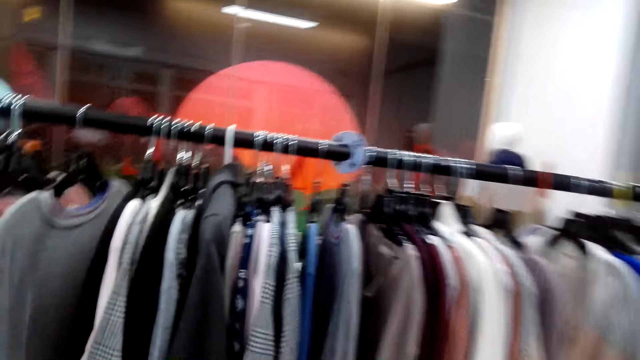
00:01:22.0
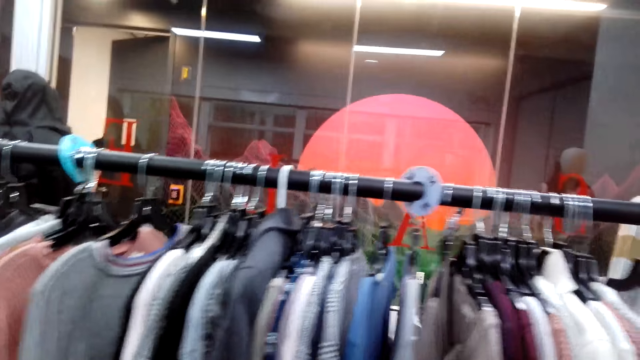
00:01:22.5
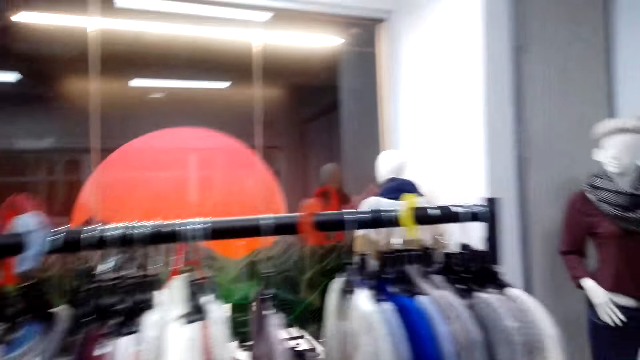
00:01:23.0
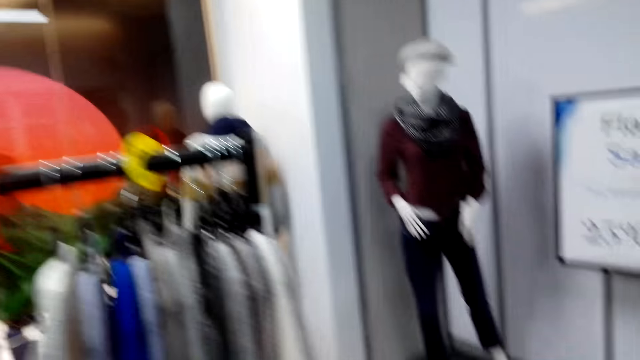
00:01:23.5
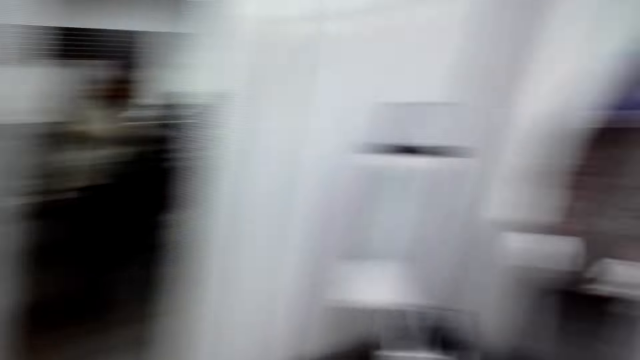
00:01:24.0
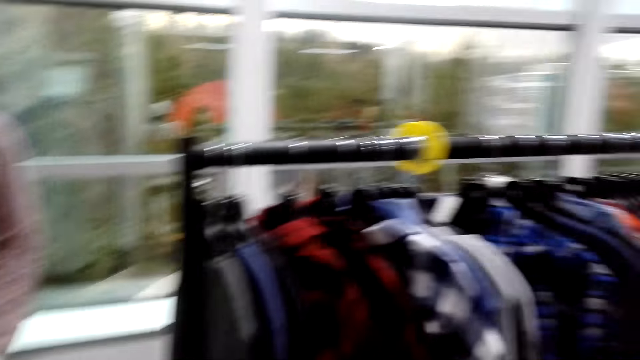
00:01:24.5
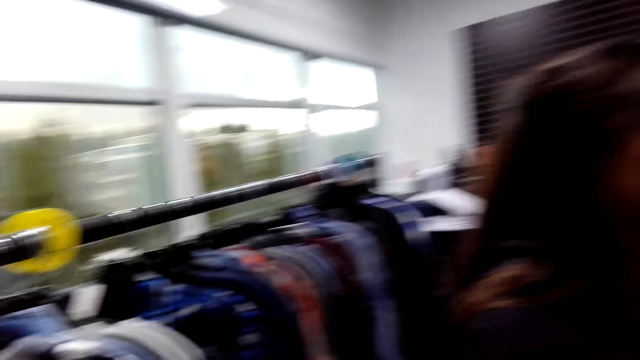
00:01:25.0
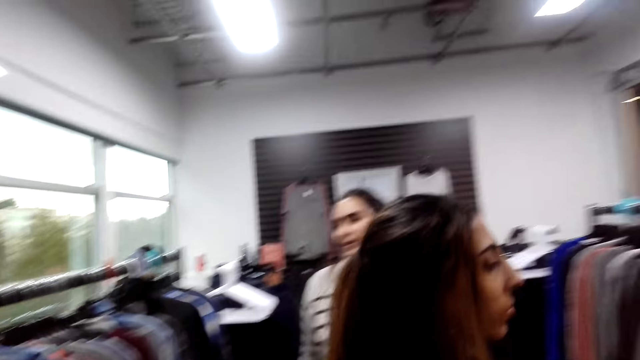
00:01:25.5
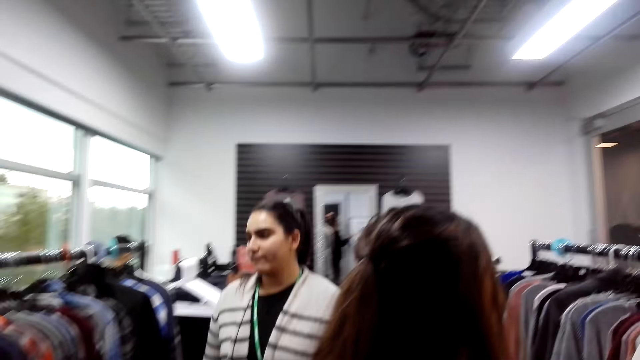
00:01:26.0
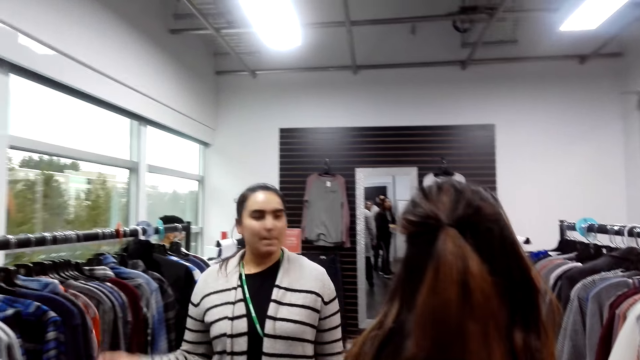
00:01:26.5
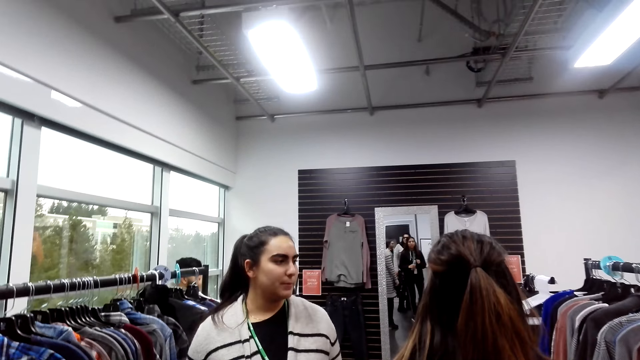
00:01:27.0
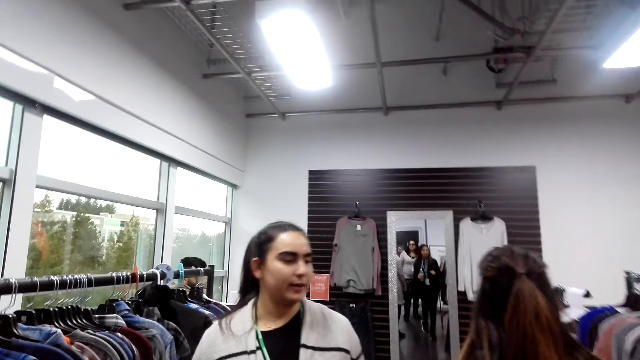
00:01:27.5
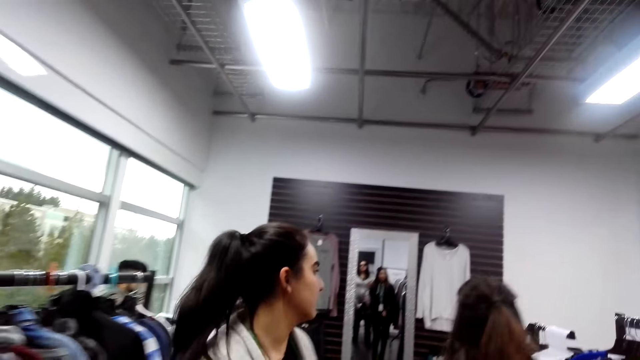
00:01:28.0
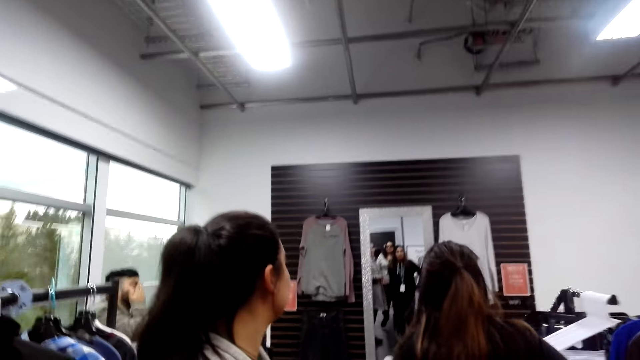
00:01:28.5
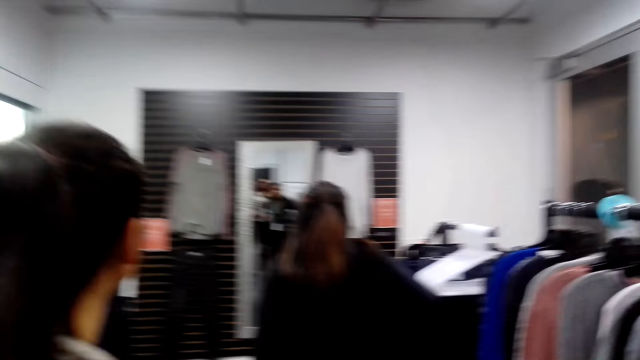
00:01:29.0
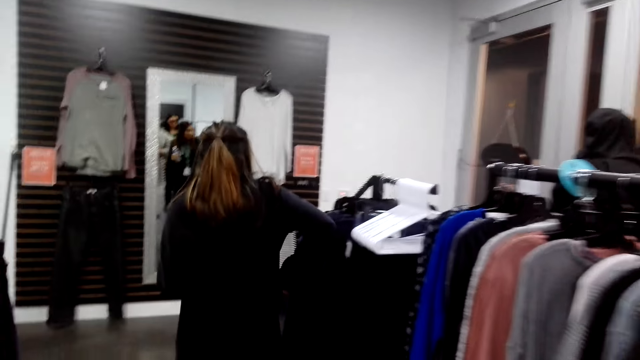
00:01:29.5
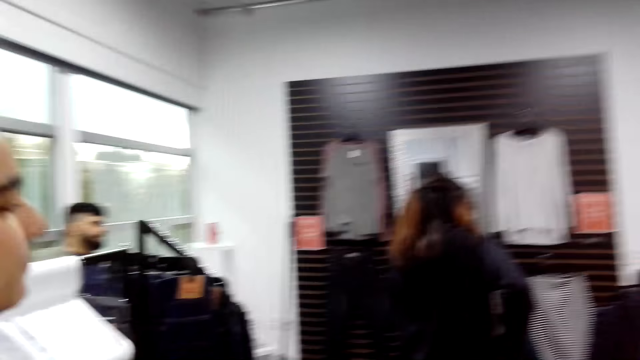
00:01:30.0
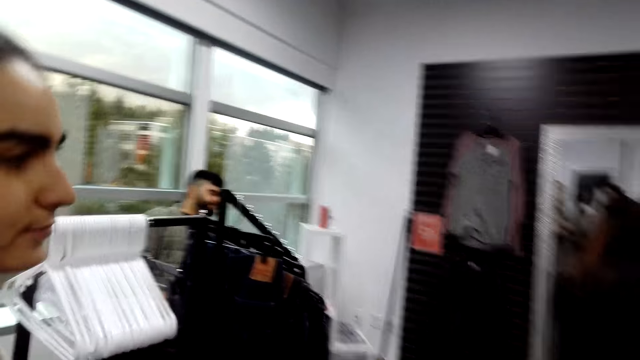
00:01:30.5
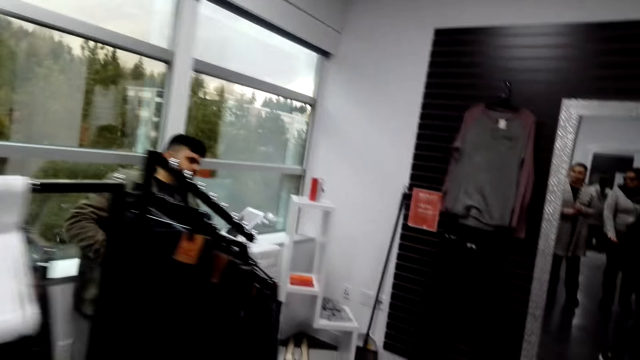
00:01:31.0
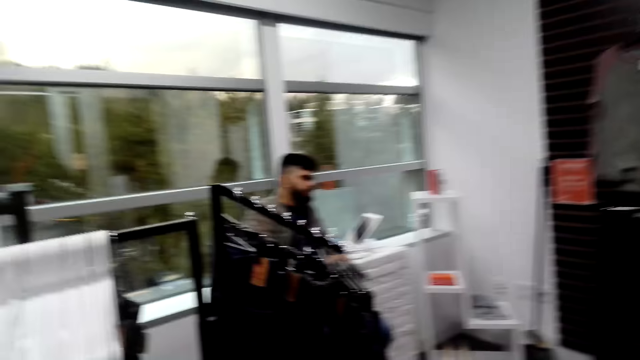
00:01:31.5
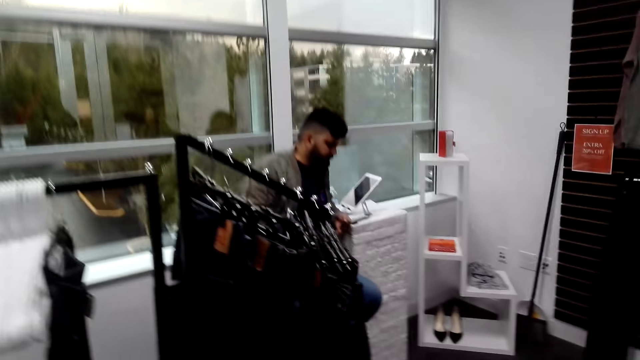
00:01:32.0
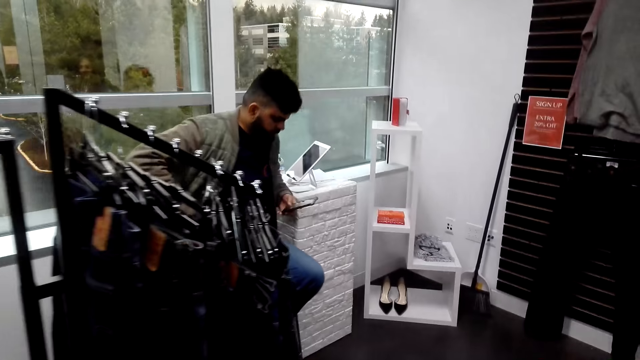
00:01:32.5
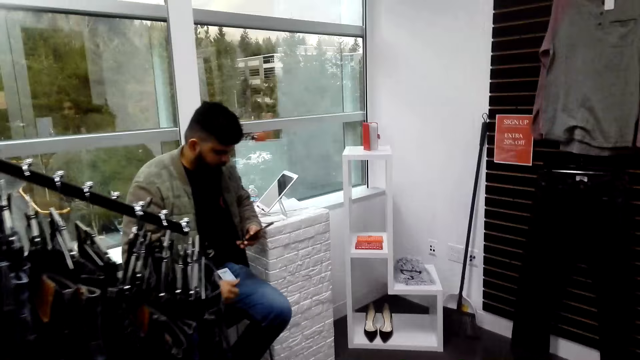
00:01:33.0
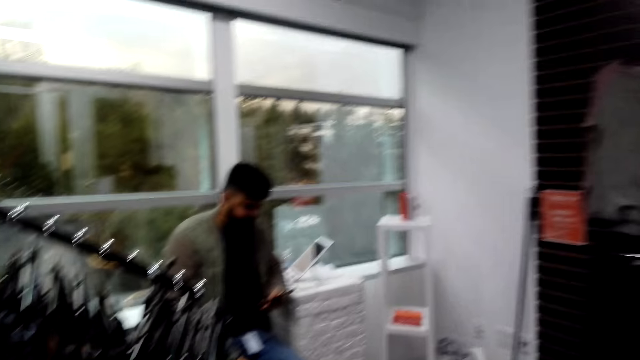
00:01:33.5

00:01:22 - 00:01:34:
The camera wearer looks at the clothes. A woman walks in the cloth shop. Another woman interacts with the first woman.

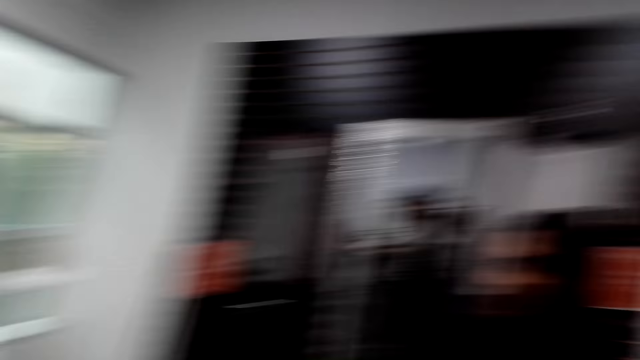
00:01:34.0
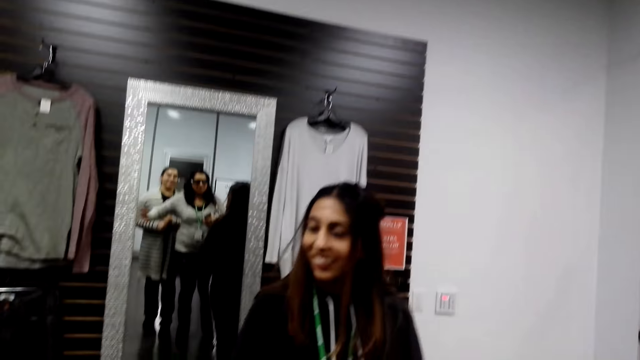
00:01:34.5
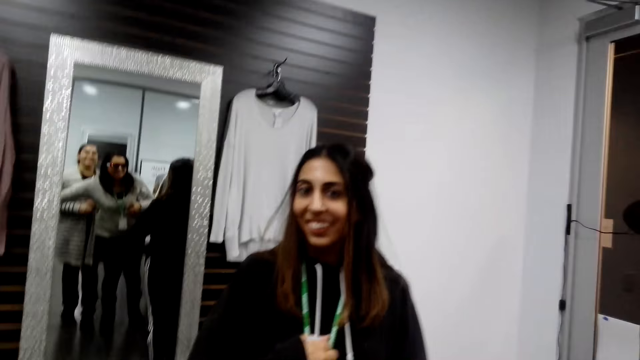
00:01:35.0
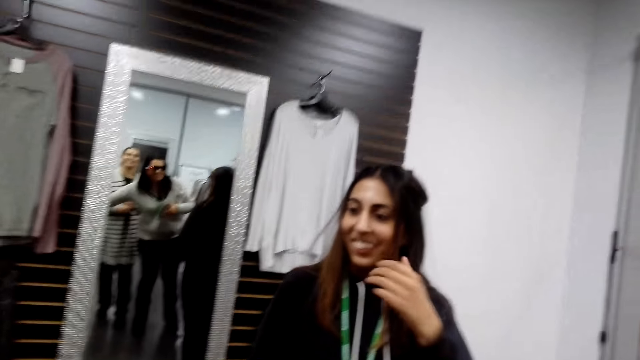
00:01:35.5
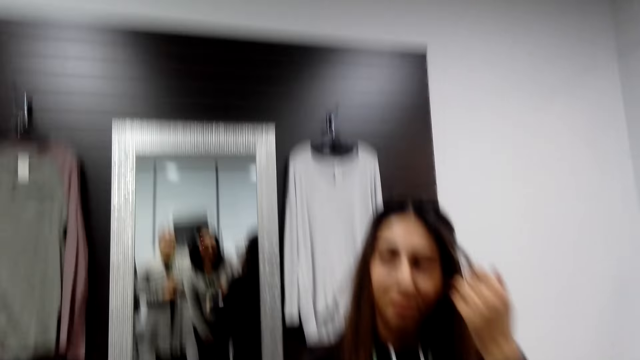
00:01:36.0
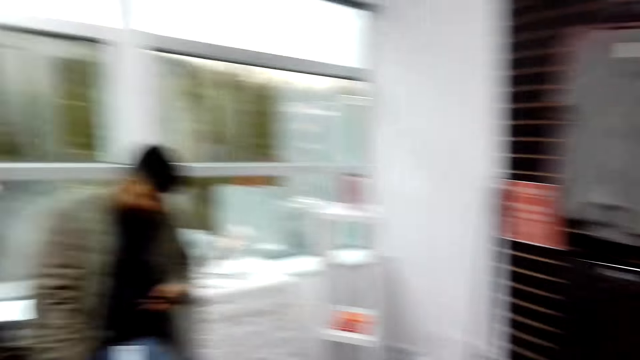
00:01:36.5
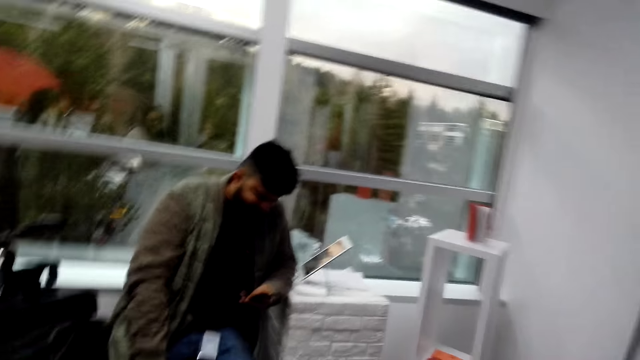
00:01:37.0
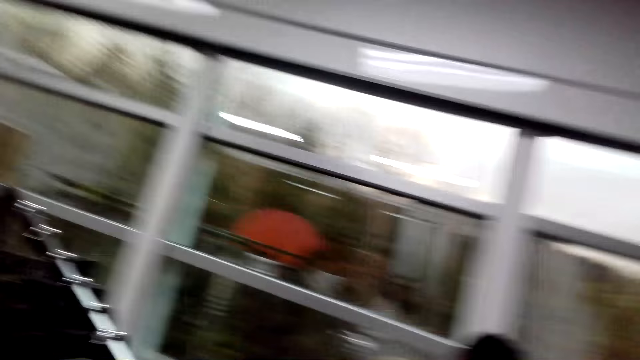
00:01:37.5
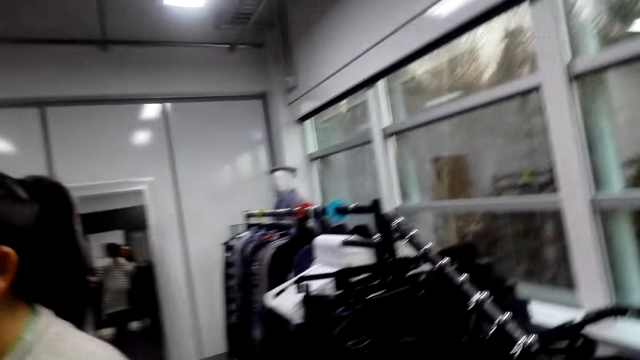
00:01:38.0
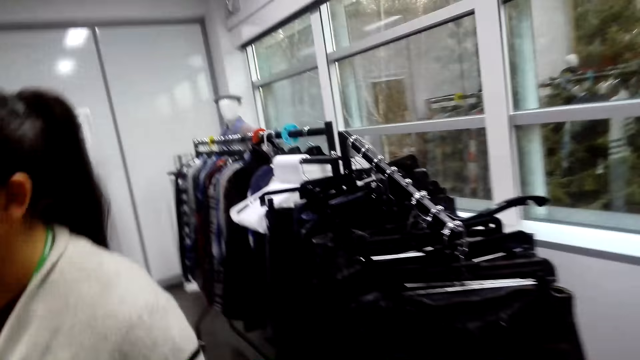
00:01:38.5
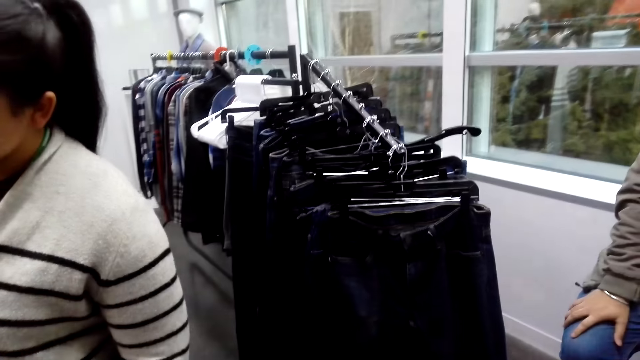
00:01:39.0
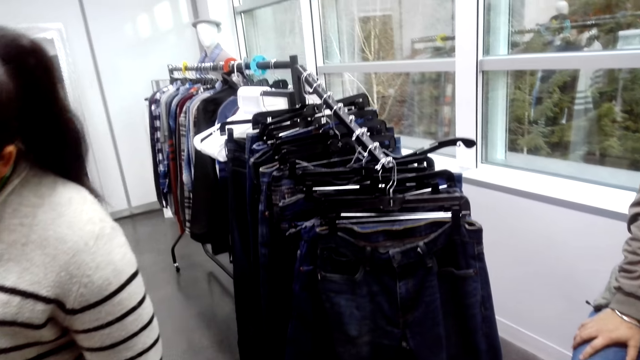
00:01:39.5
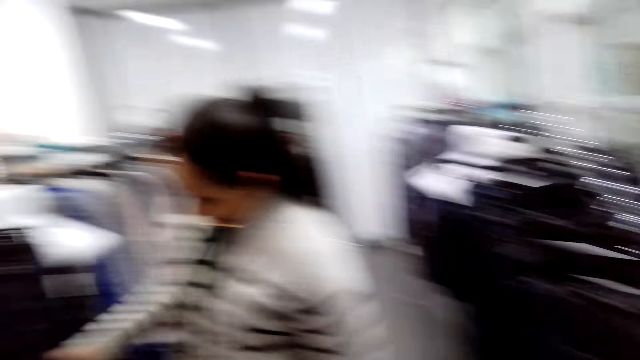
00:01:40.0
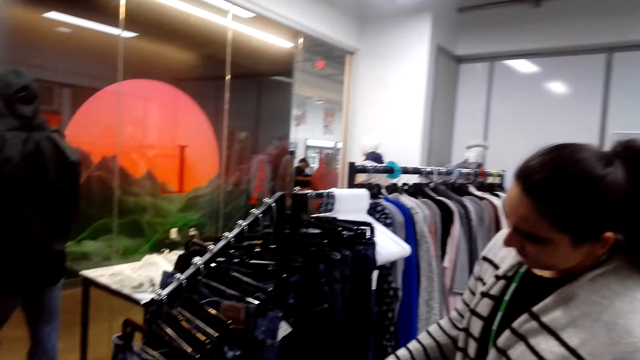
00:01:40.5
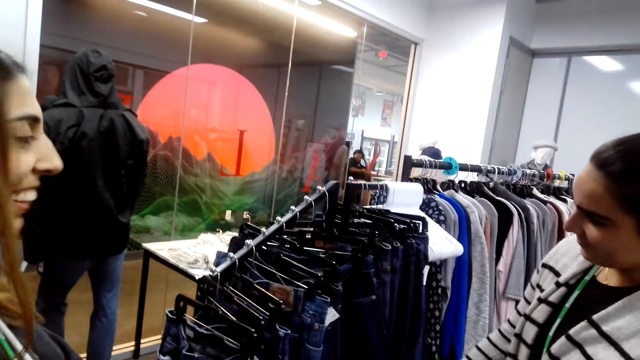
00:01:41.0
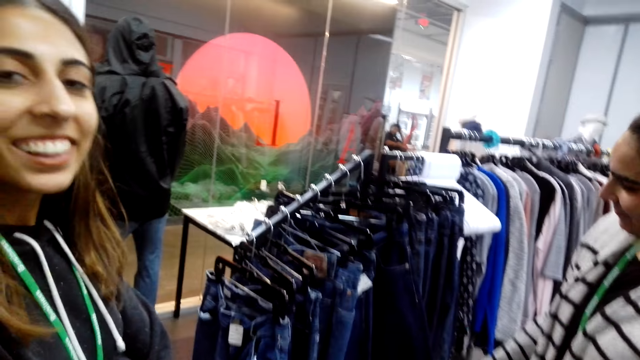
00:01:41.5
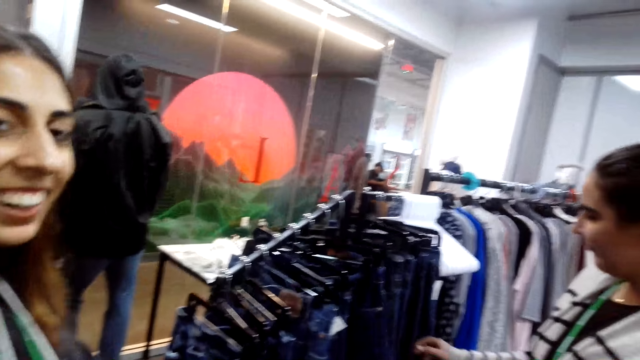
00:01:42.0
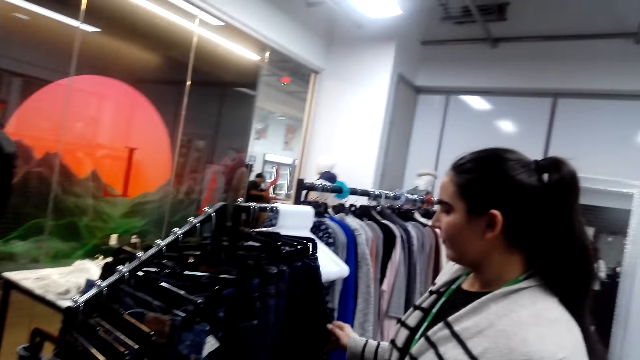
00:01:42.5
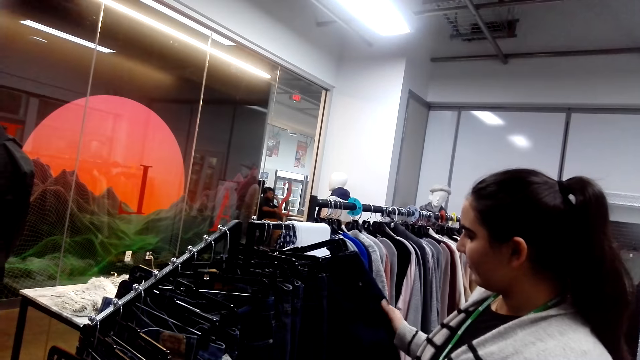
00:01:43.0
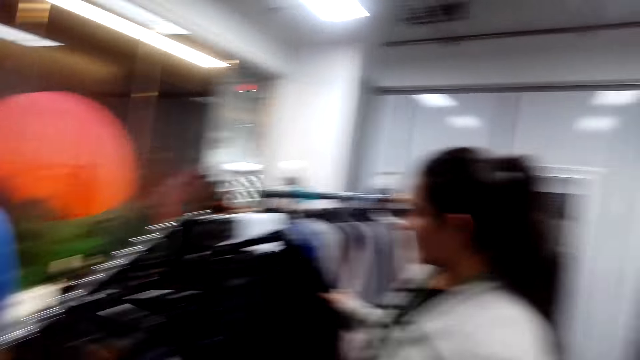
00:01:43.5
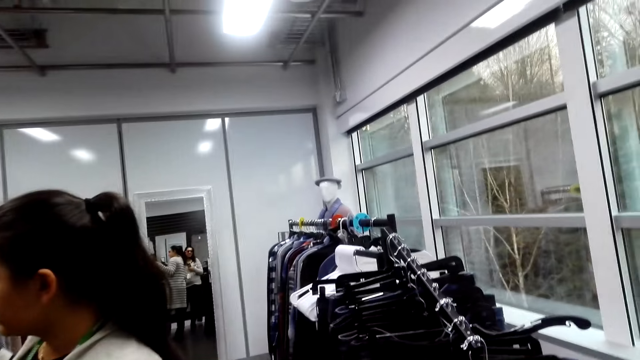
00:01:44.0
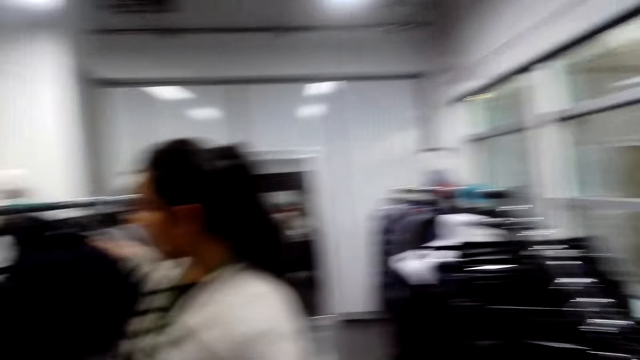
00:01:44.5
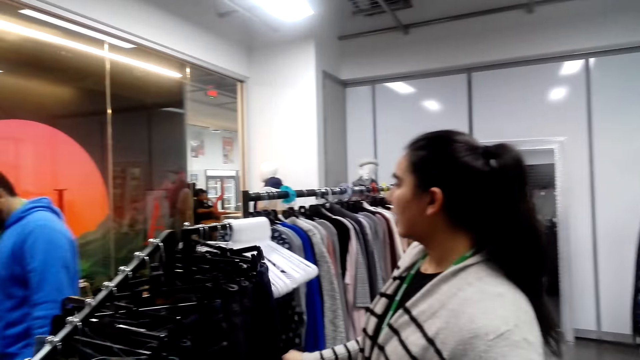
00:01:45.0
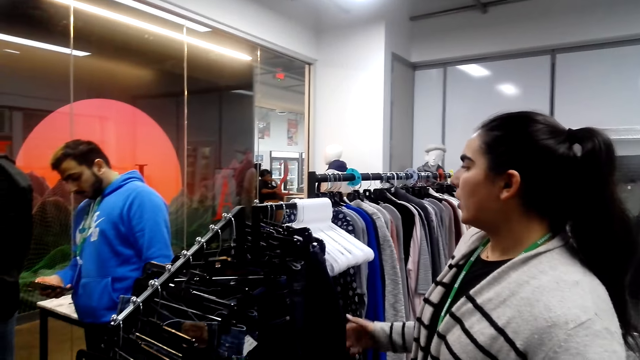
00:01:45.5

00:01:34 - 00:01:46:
A woman touches clothes on the cloth rack.
